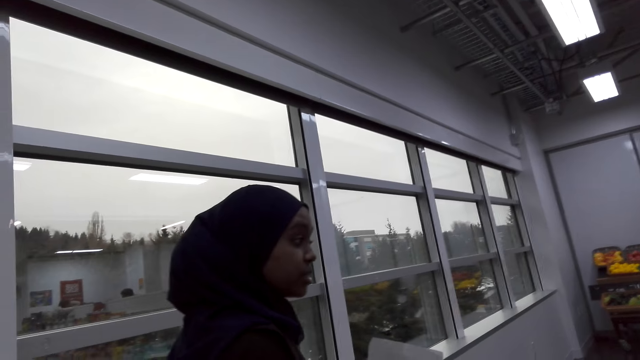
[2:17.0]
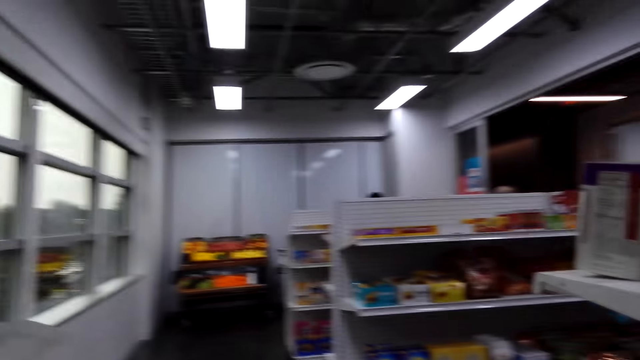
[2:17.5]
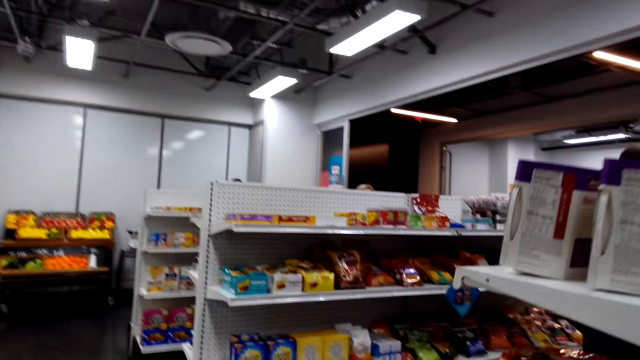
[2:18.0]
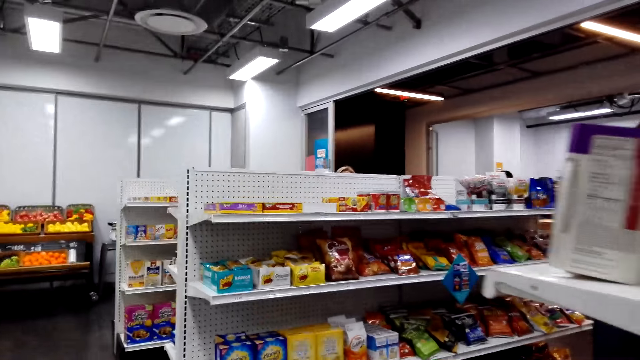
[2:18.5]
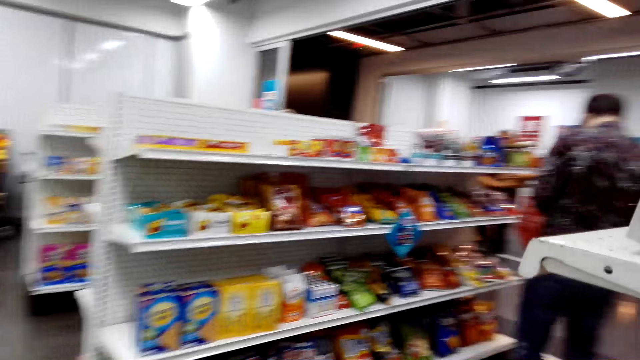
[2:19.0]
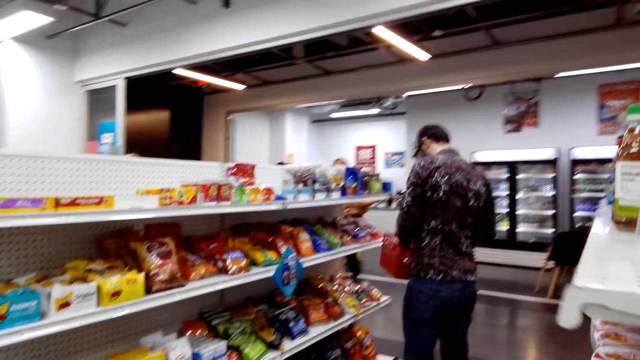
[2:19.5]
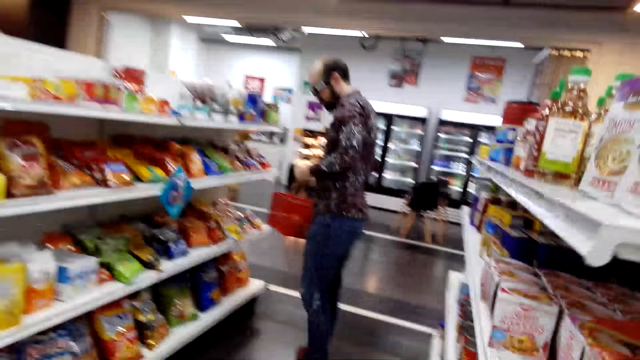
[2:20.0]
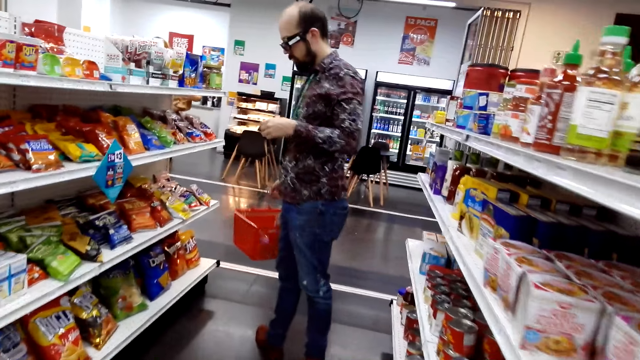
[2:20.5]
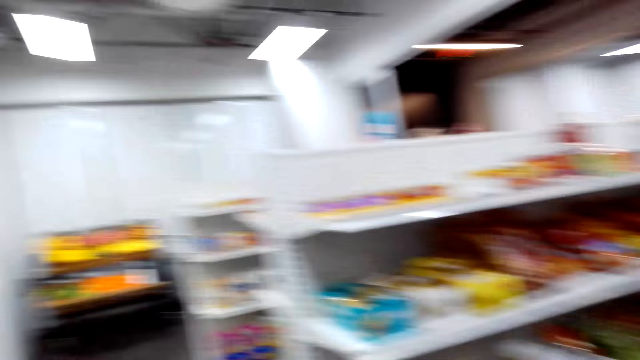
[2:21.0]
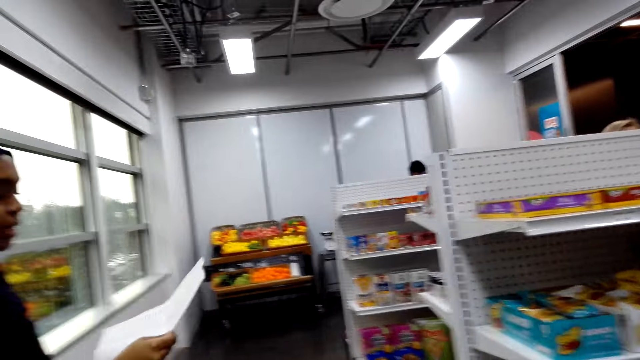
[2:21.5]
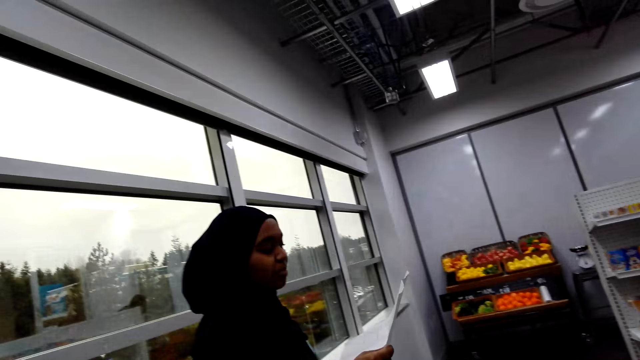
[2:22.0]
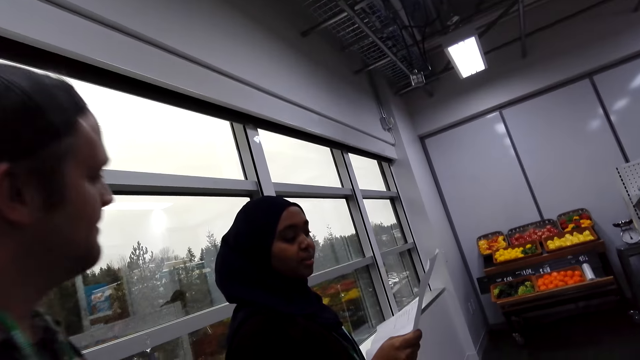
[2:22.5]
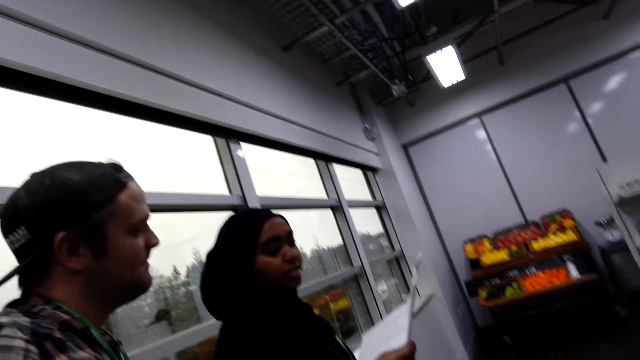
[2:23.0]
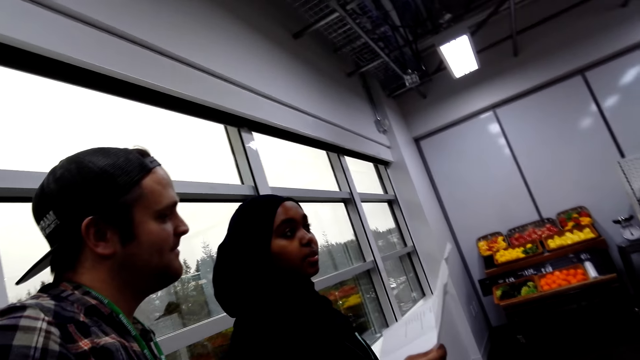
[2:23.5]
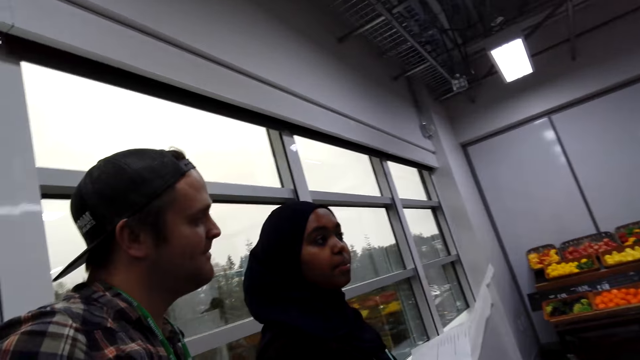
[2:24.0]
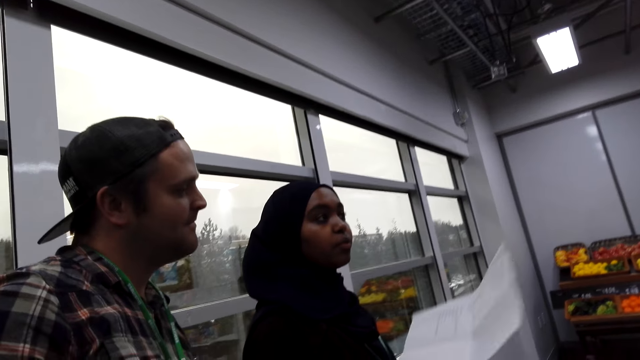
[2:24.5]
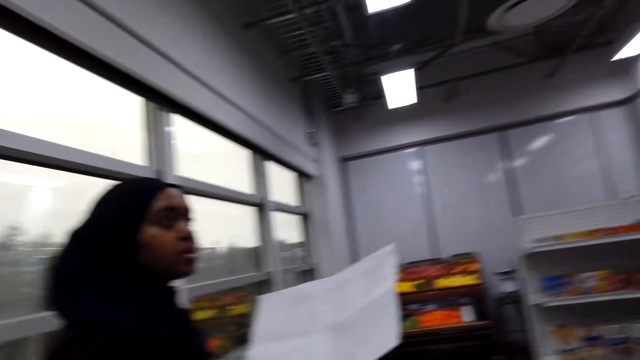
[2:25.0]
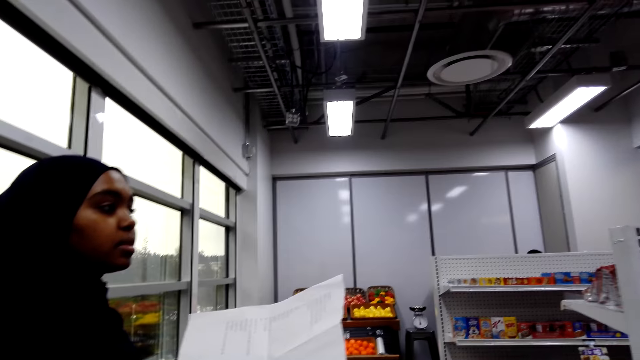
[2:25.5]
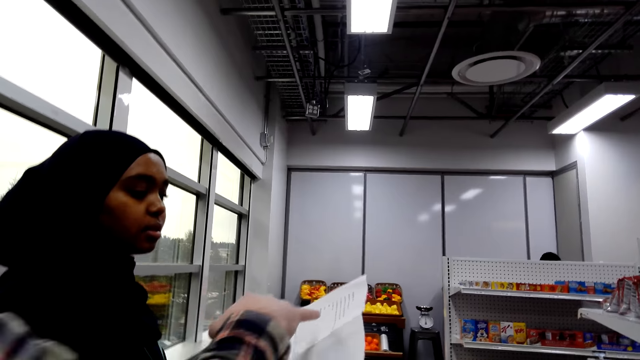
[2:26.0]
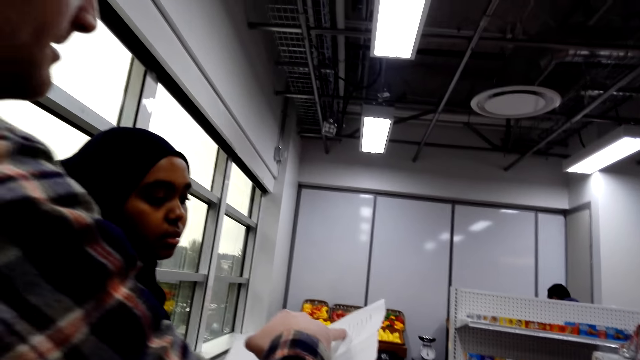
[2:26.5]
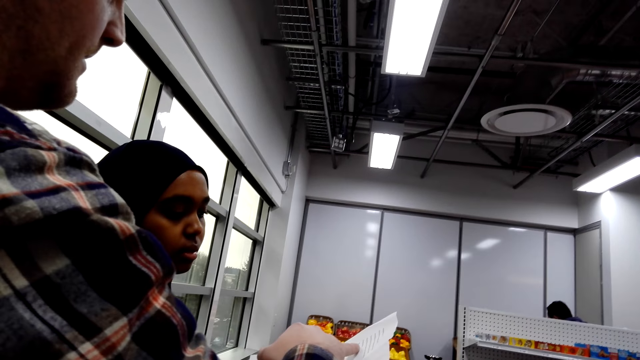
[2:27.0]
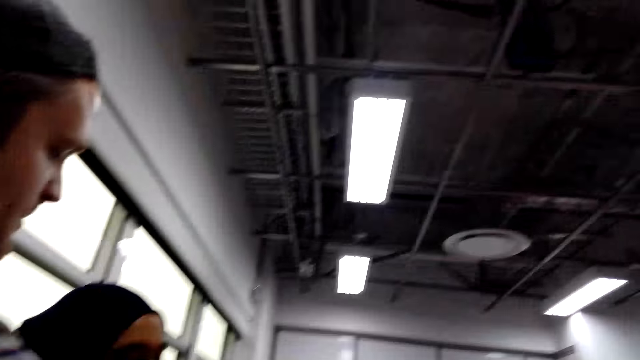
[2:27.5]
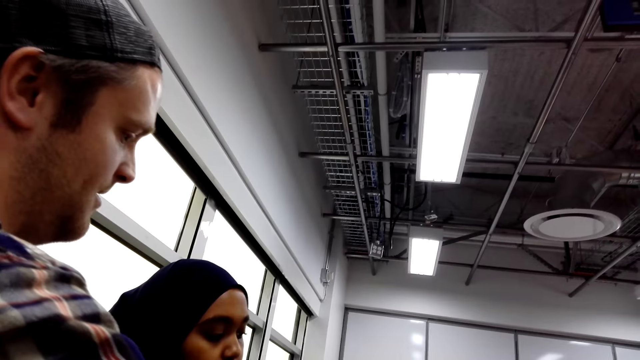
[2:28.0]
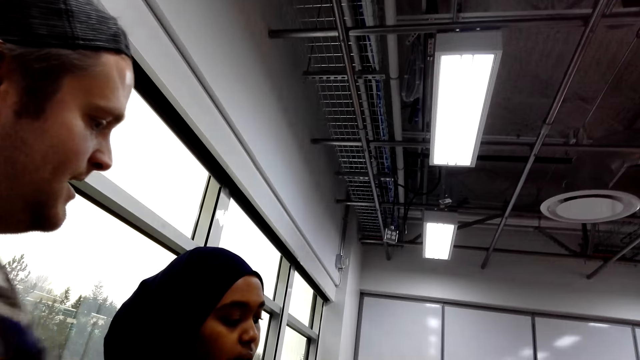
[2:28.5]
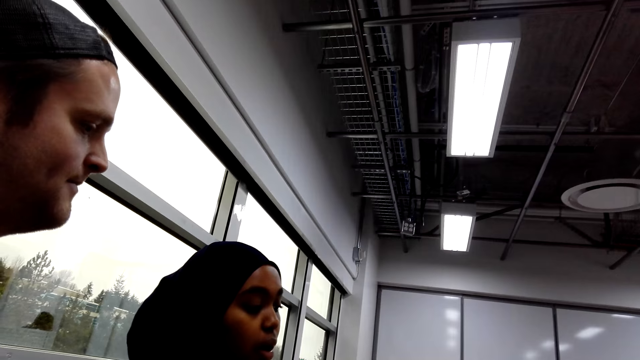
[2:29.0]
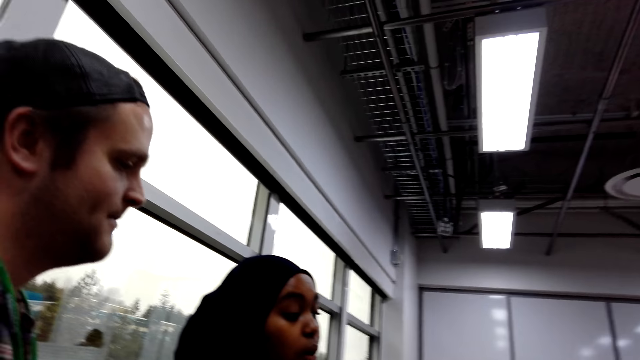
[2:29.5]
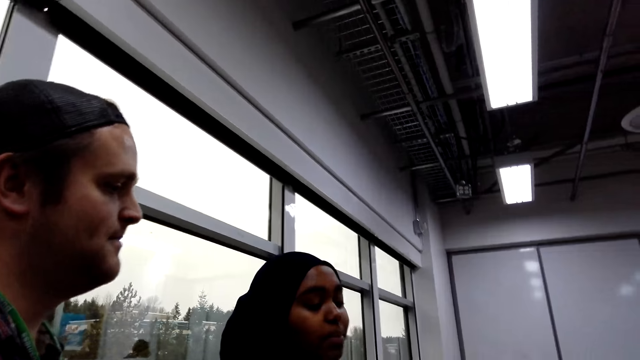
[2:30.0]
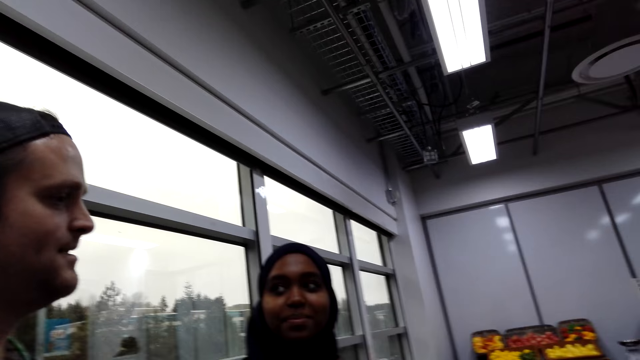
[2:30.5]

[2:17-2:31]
The camera wearer walks around. The man points at the food list paper with his finger.

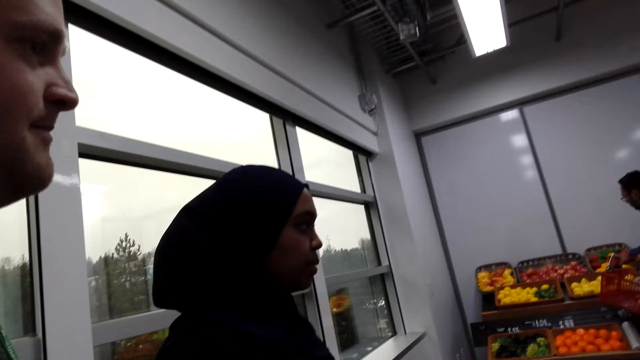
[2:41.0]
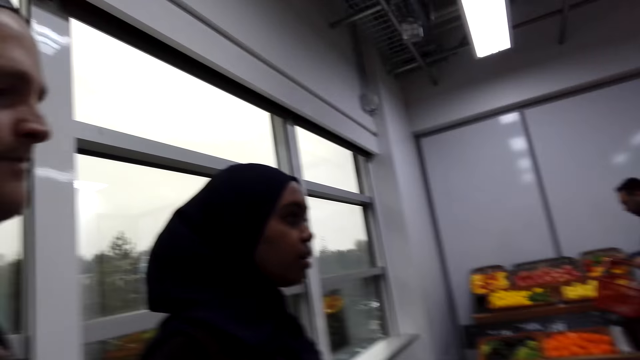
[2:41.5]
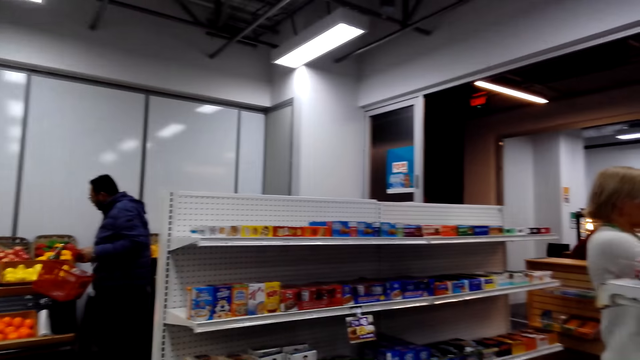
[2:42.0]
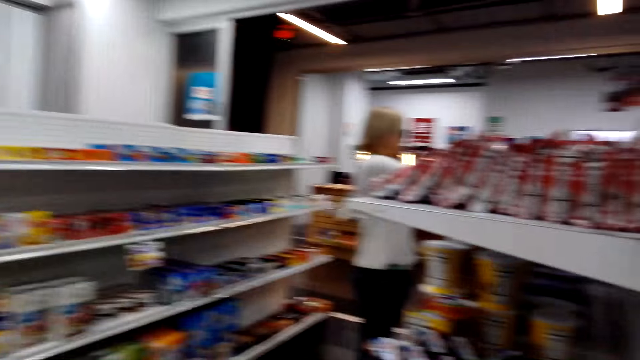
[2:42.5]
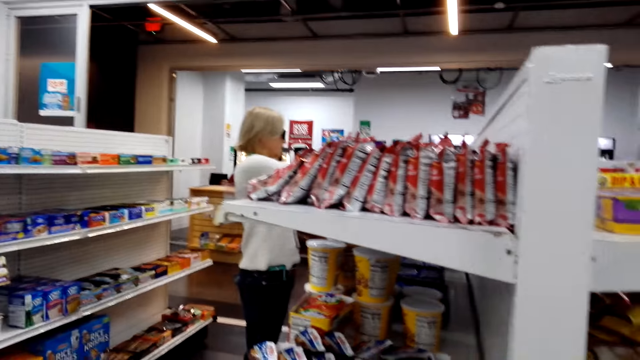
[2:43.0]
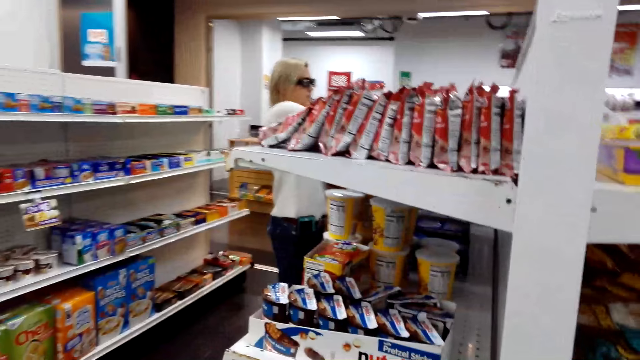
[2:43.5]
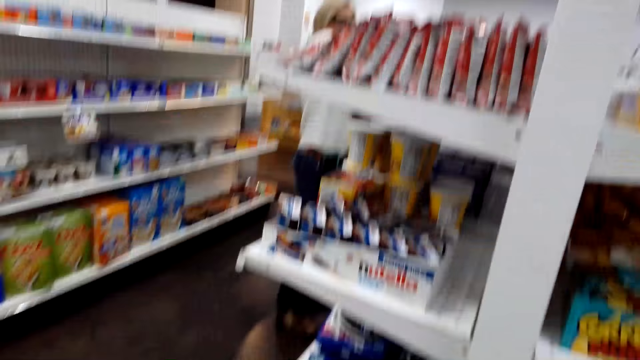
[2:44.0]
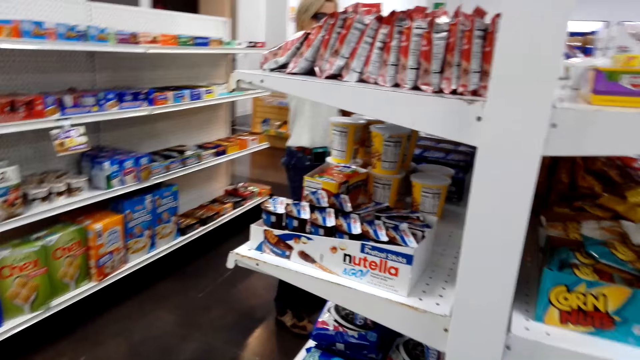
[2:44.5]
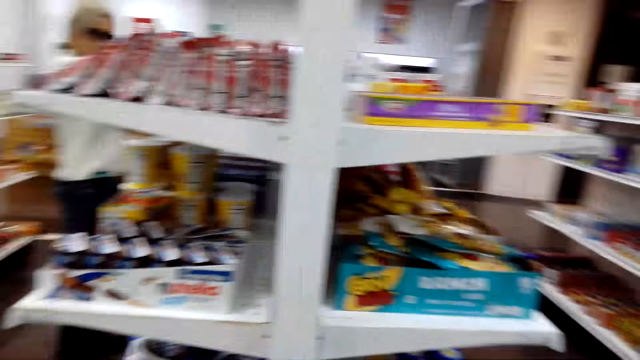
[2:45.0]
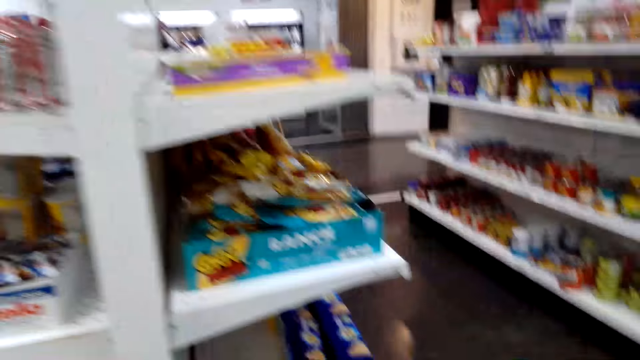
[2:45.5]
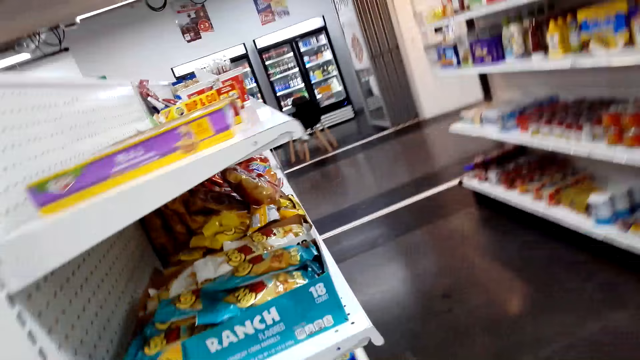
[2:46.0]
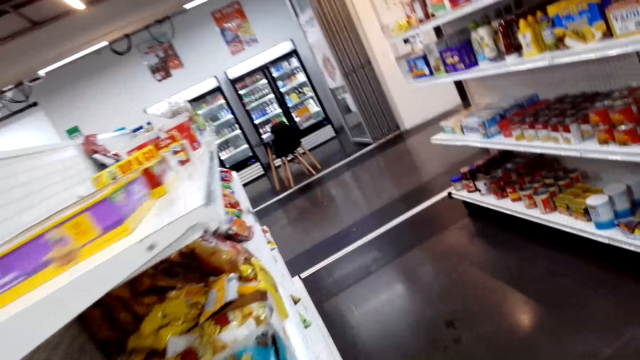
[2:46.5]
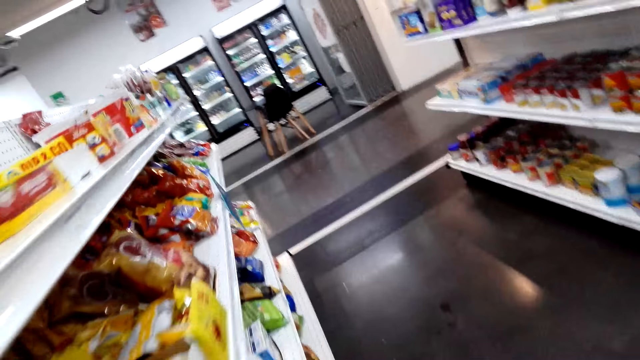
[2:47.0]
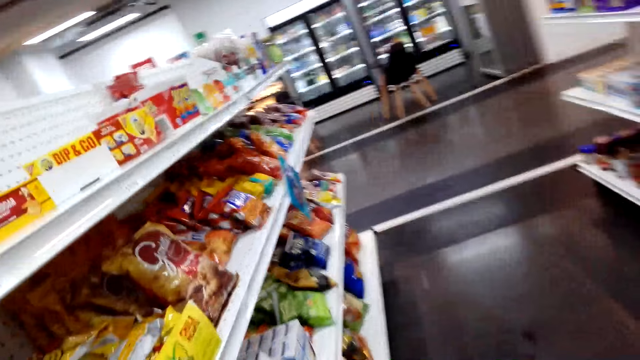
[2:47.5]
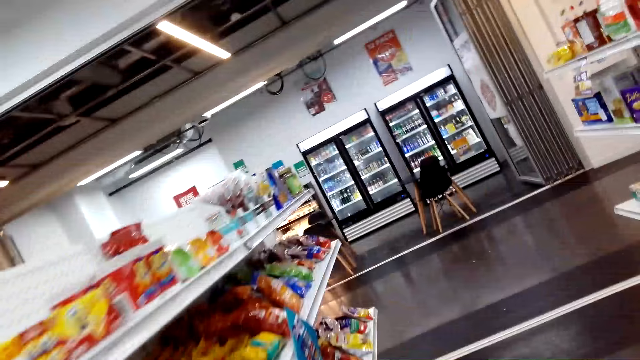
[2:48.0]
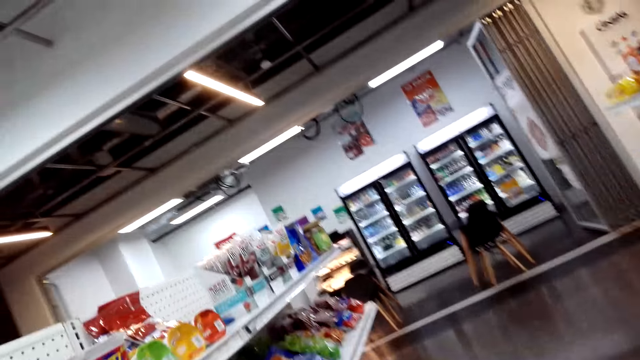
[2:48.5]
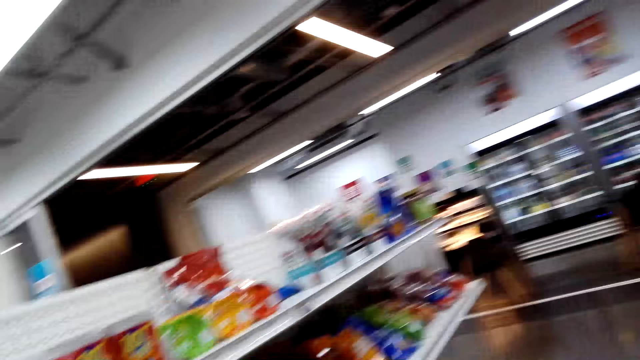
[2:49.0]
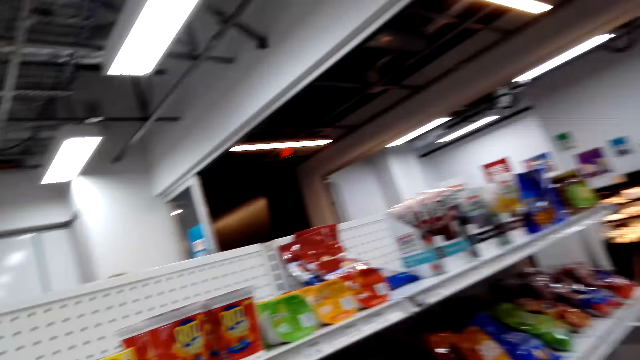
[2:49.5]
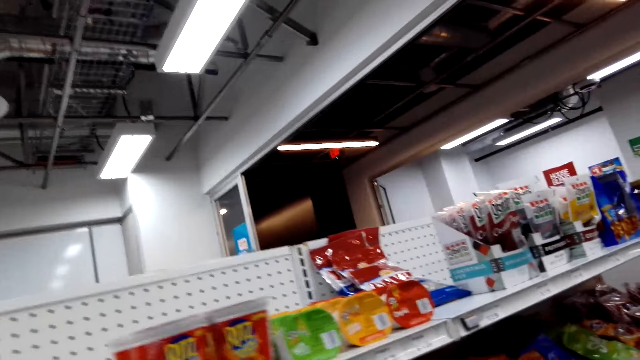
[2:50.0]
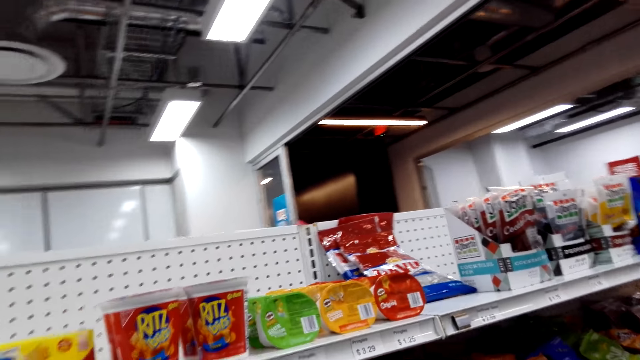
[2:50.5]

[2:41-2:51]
The camera wearer stares around.
